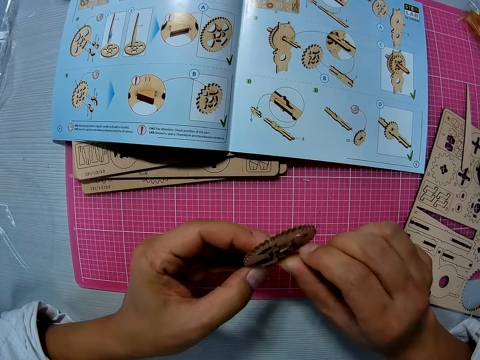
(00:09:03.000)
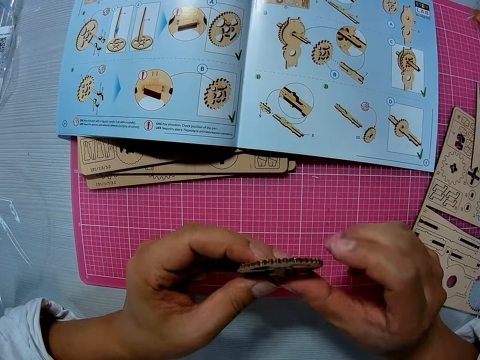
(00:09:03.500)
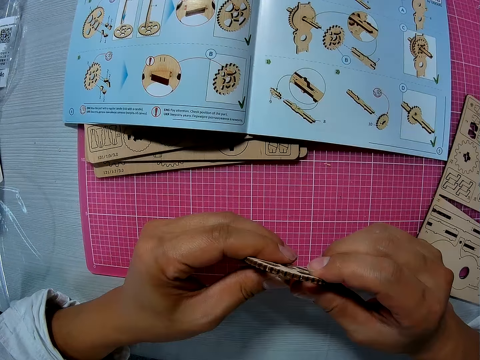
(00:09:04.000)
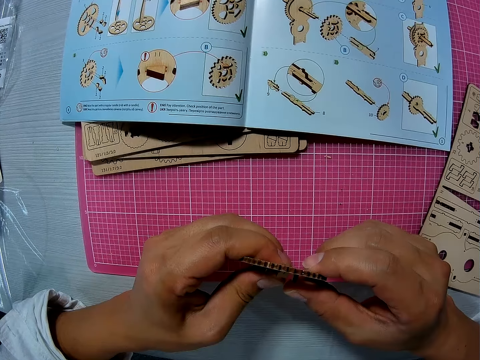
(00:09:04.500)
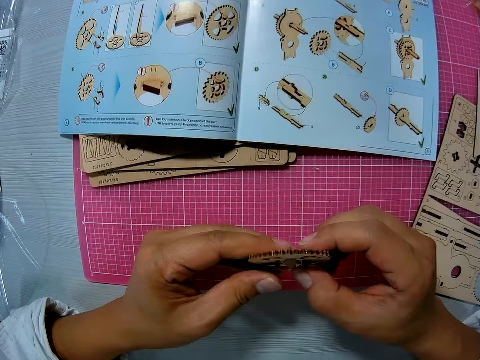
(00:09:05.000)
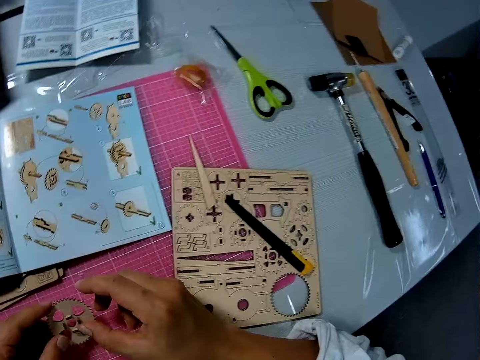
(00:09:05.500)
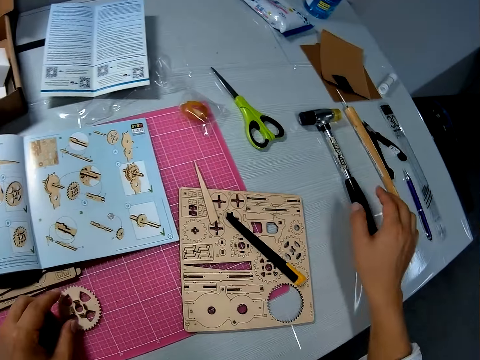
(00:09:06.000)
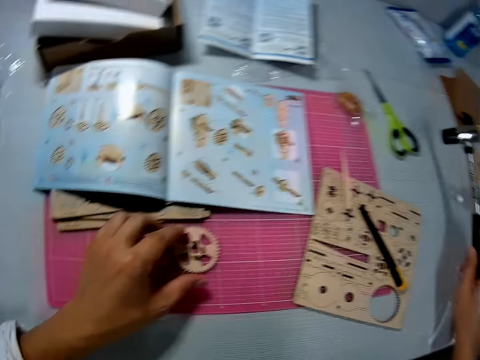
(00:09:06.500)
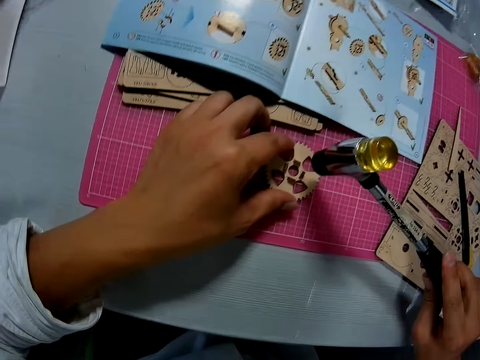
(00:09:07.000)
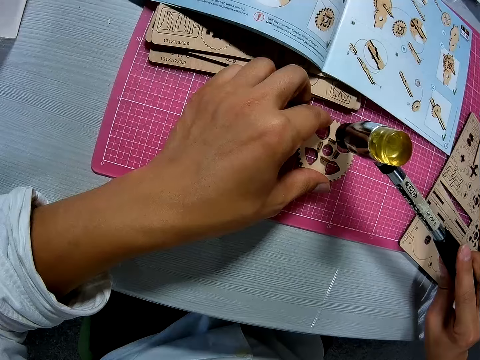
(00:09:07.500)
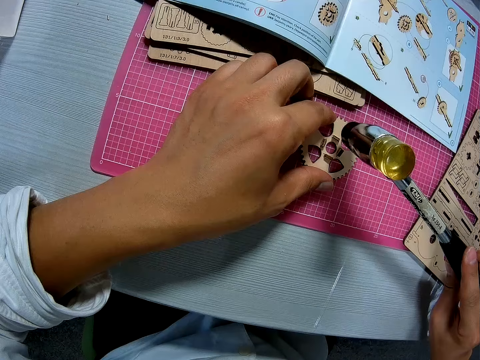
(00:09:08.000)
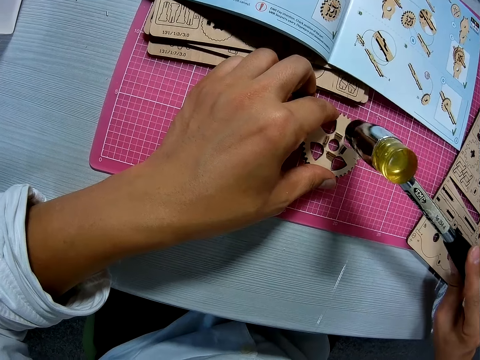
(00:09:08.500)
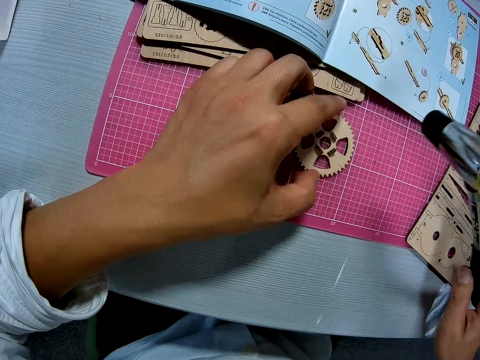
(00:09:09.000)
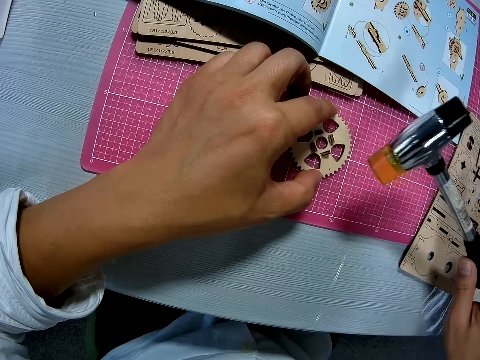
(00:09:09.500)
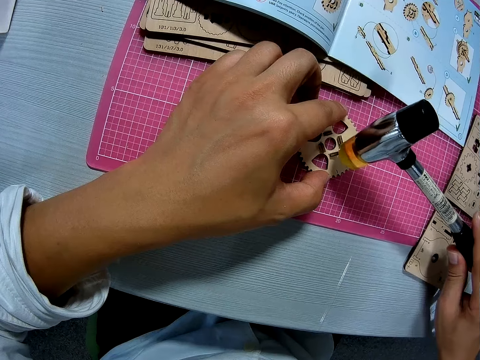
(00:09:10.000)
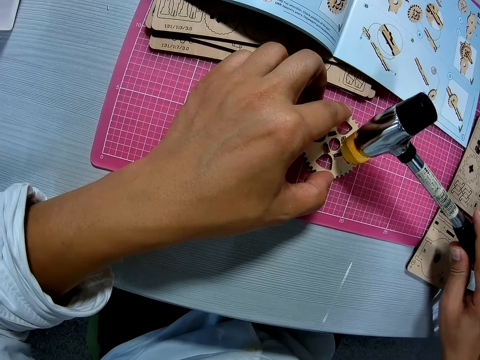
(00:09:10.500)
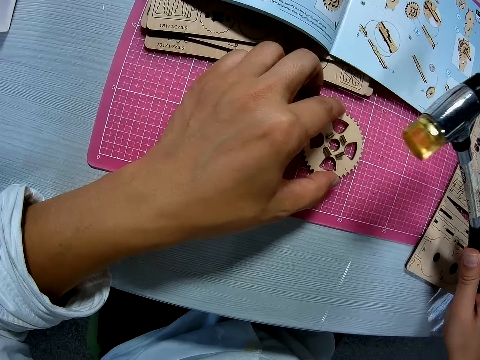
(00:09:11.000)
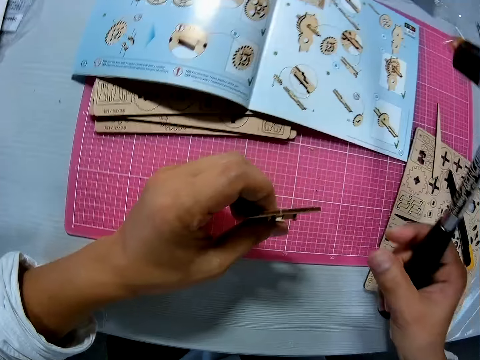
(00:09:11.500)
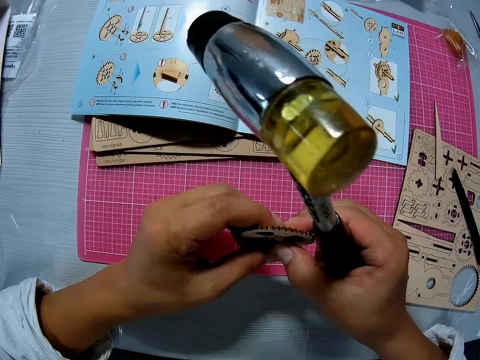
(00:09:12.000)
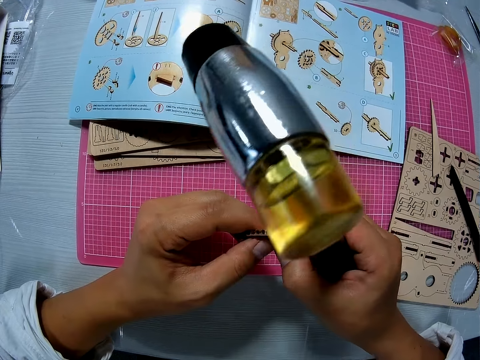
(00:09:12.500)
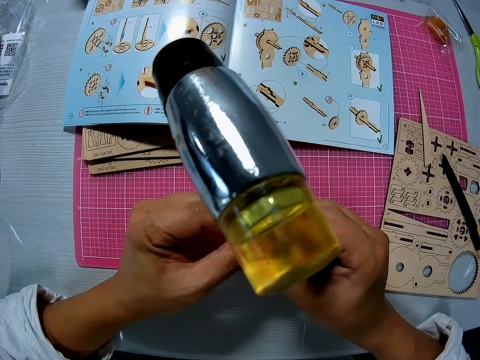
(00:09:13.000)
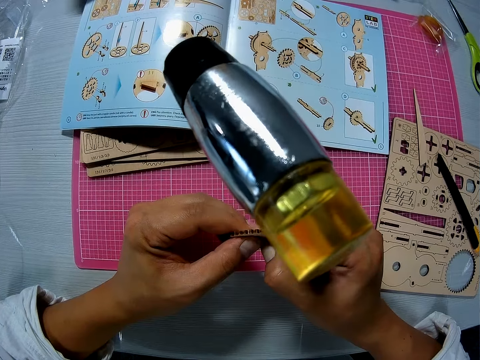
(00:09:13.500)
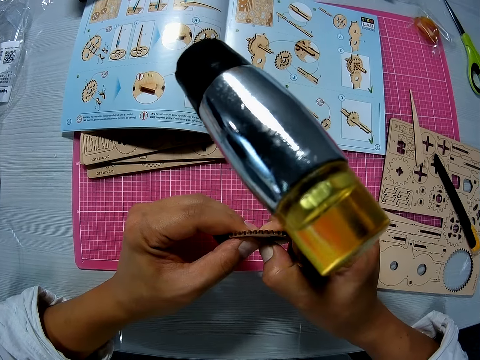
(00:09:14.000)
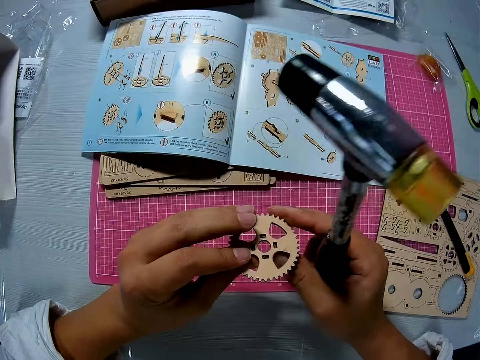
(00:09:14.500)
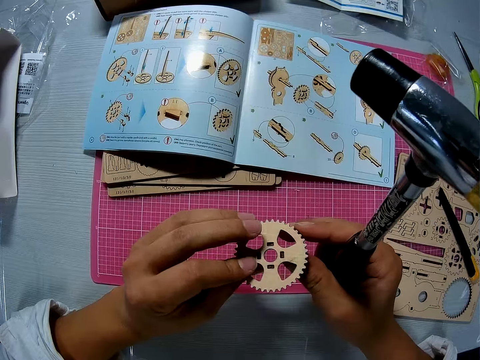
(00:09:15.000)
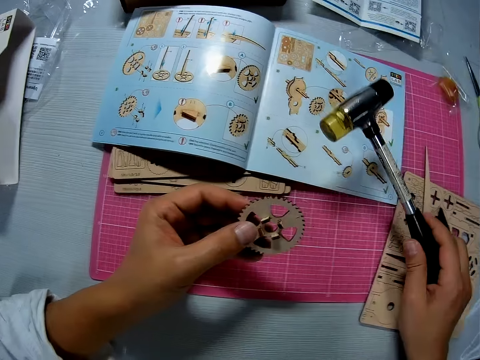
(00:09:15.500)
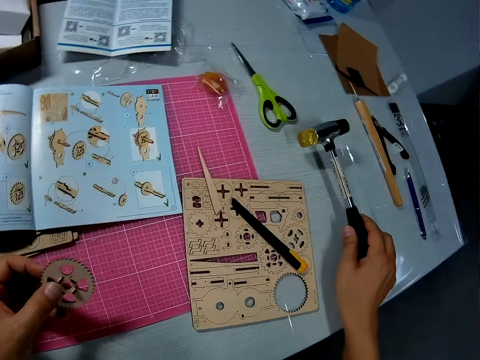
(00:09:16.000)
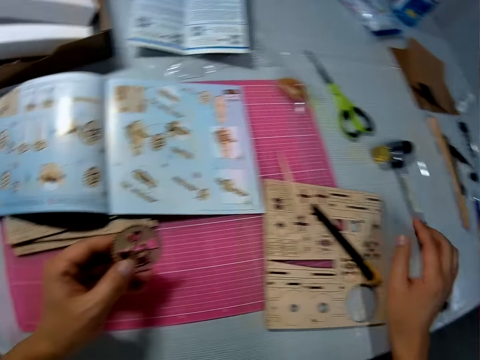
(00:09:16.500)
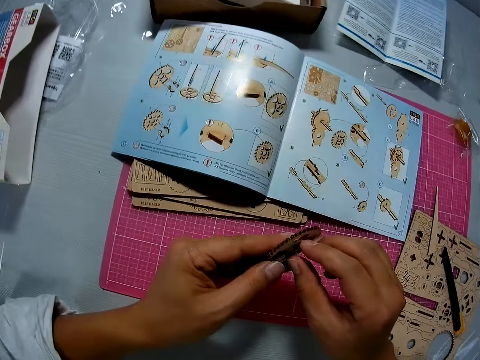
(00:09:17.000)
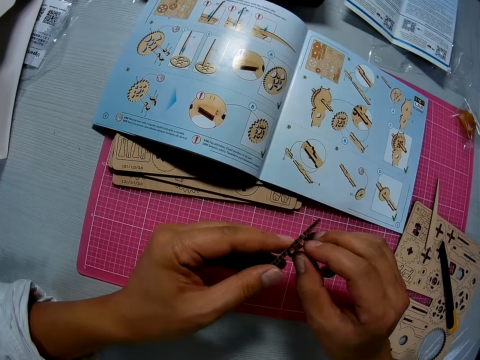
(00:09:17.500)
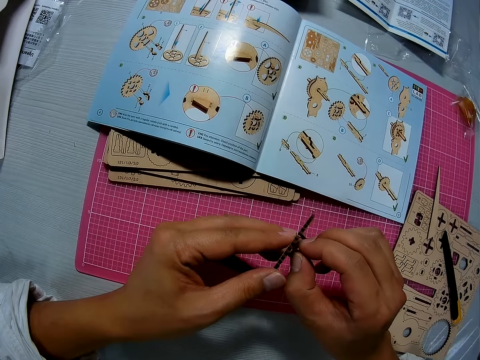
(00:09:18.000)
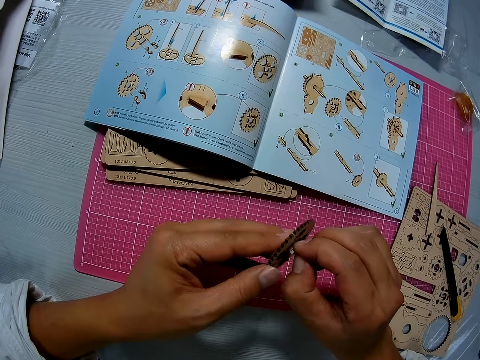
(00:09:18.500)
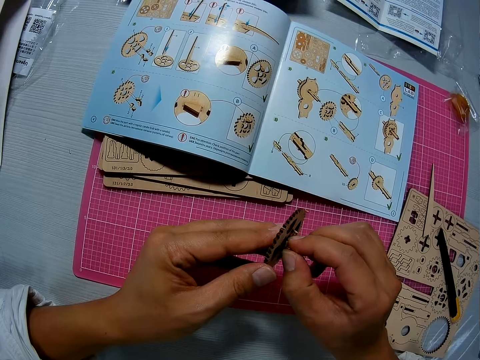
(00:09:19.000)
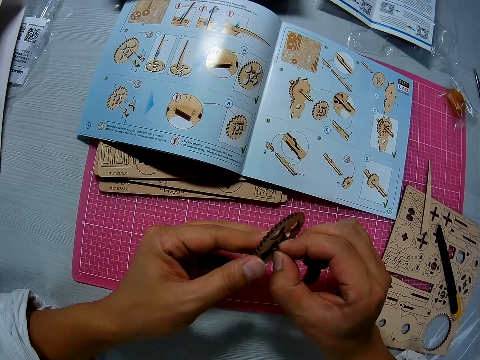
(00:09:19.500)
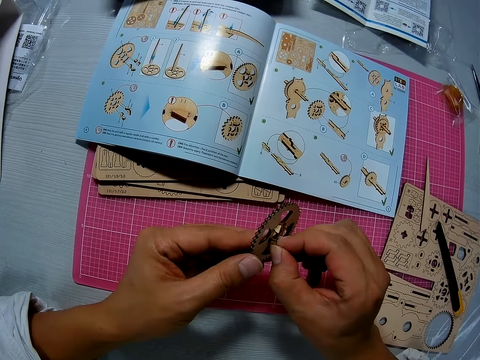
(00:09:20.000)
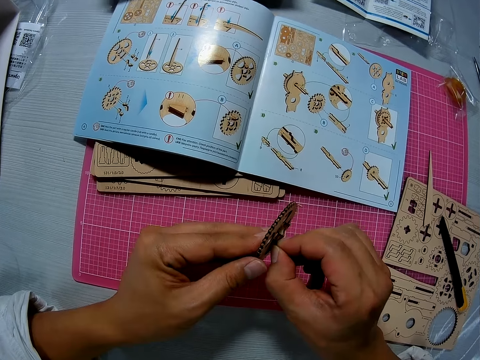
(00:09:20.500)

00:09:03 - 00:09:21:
The camera wearer presses the wooden piece against the wood gear model. He looks on the other side. He picks up the soft face hammer. He holds the soft face hammer and holds down the wood gear model. He hits the wooden pieces on the wood gear model with the hammer. He holds the soft face hammer. He hits the wooden pieces on the wood gear model. He picks up the puzzle piece. He holds the wood gear model, lifts the wood gear model, holds the soft face hammer, and holds the wood gear model with both hands. He presses the wooden piece against the wood gear model. He turns the wood gear model to the other side. He drops the hammer on the table with his right hand. He fixes the gear model. He holds the wooden mechanical piece with his two hands.

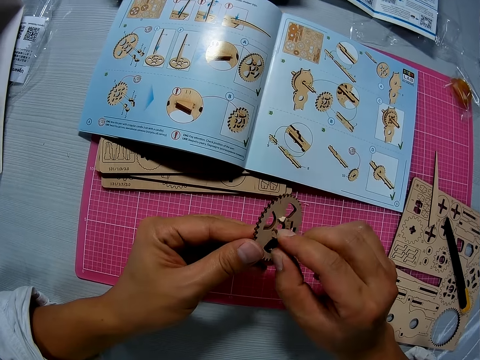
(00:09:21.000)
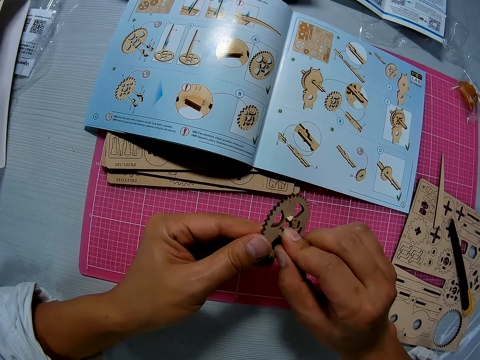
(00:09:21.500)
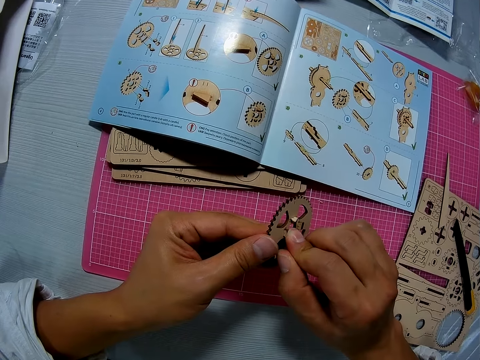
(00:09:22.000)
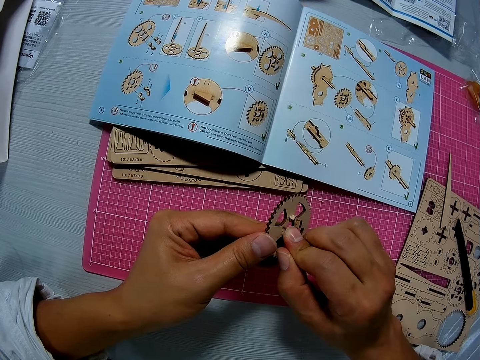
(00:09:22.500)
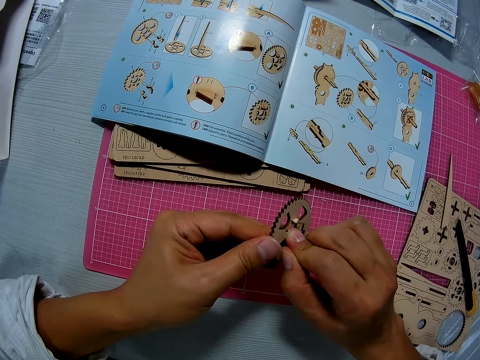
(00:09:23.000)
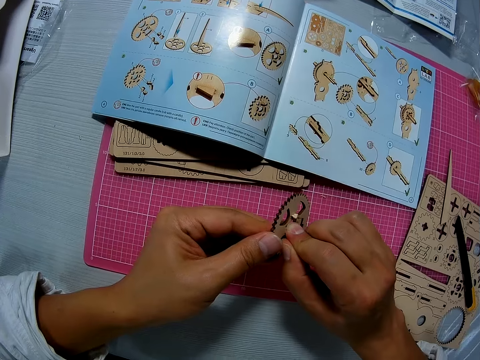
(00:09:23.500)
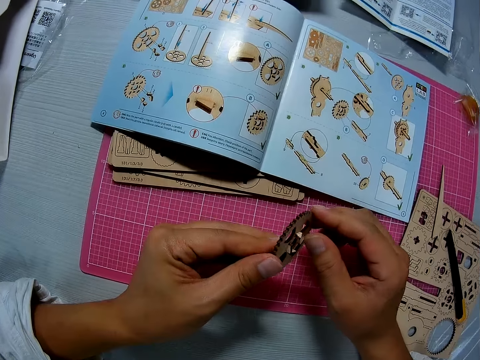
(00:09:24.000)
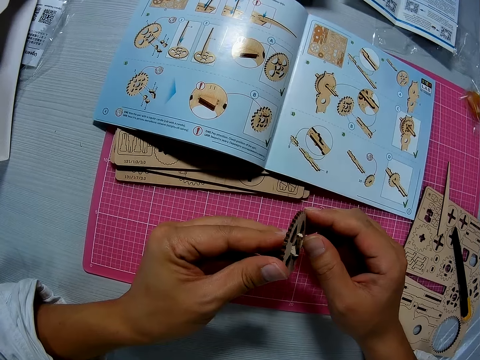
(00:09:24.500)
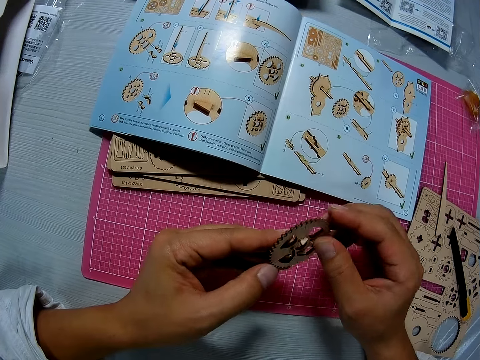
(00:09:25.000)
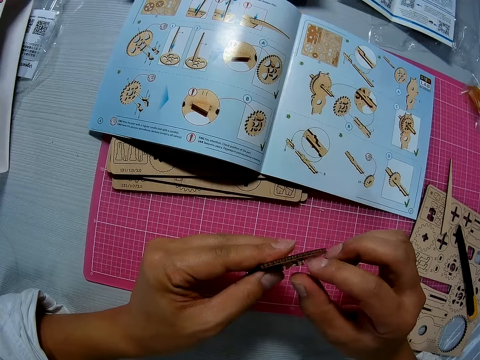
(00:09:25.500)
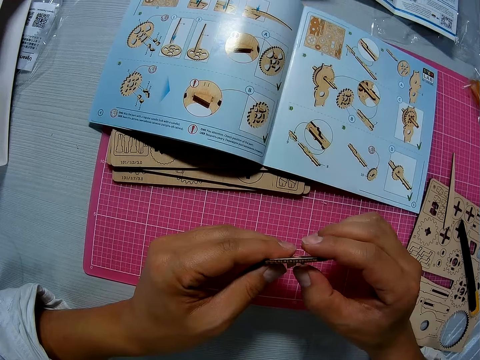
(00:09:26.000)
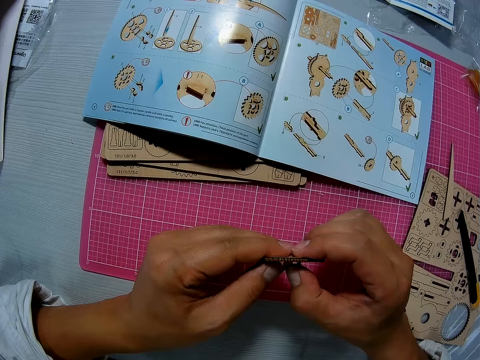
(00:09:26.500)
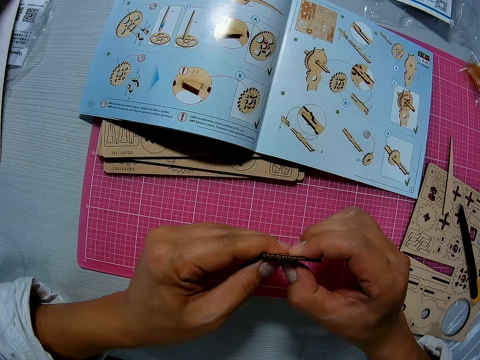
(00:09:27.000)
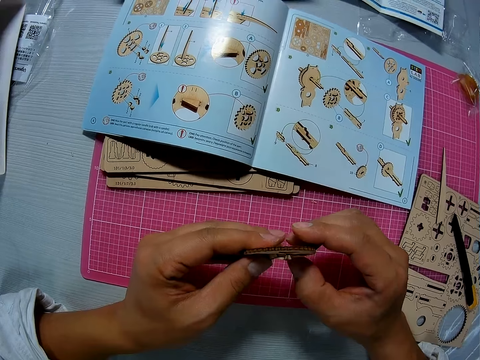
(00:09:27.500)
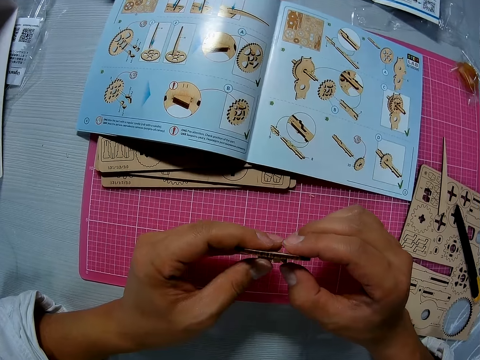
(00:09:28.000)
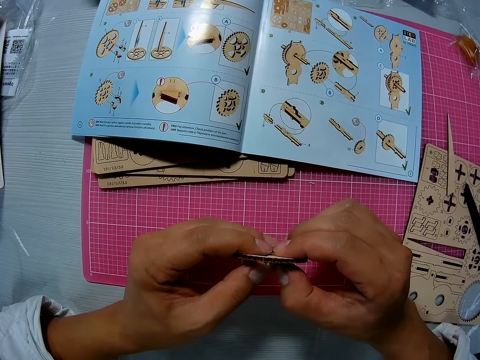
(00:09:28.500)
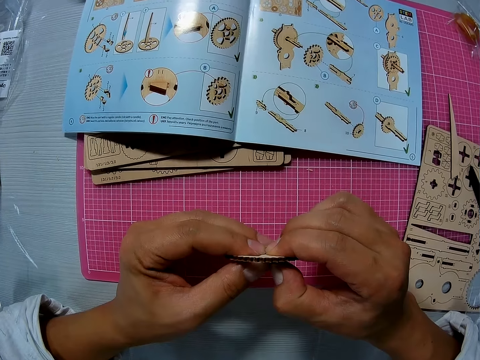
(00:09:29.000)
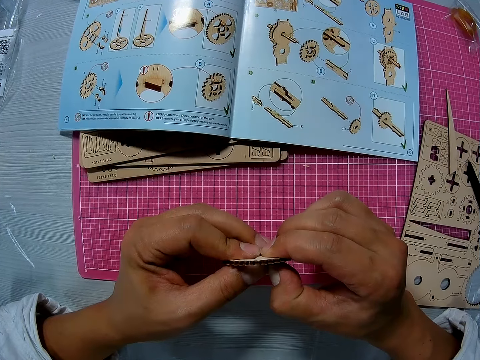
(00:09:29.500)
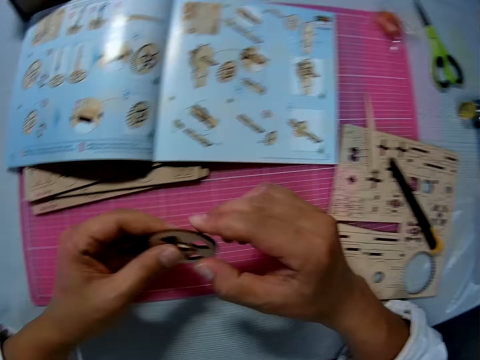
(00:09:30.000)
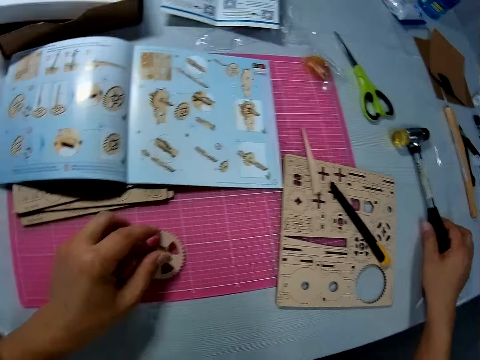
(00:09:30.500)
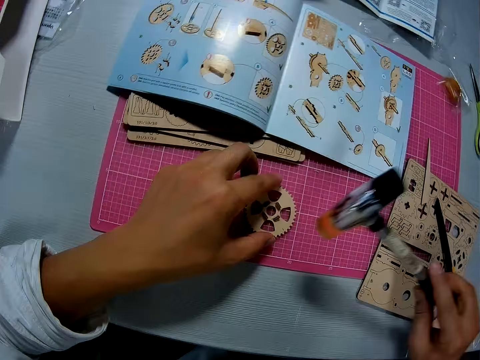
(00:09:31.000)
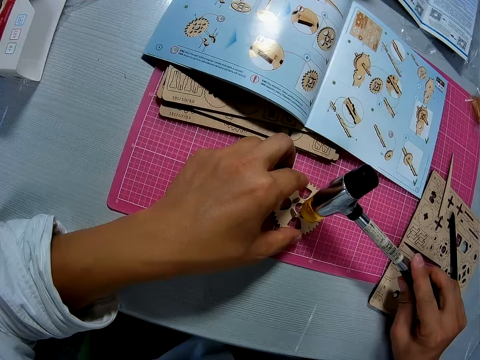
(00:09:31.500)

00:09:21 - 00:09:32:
The camera wearer picks up the hammer from the table. They hammer the gear model.
